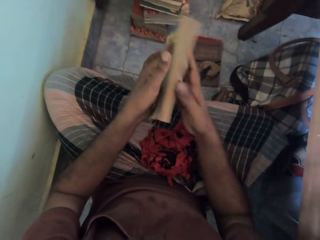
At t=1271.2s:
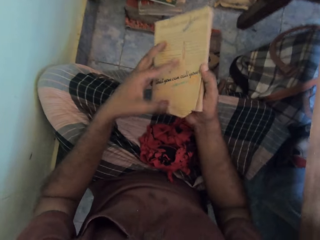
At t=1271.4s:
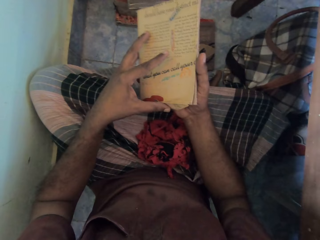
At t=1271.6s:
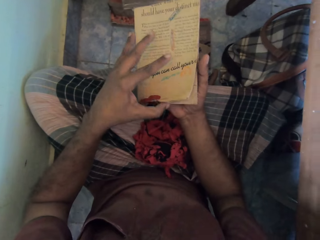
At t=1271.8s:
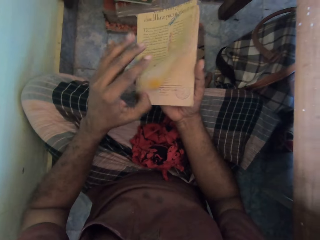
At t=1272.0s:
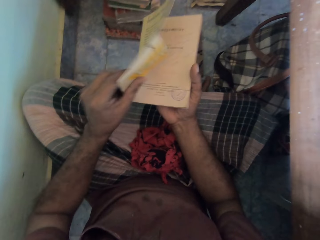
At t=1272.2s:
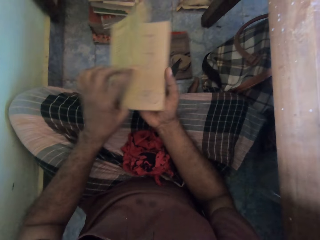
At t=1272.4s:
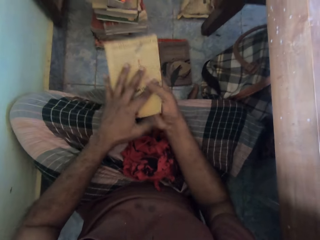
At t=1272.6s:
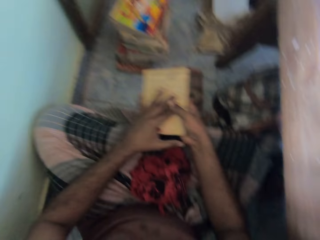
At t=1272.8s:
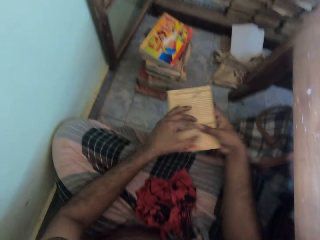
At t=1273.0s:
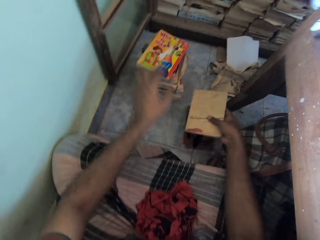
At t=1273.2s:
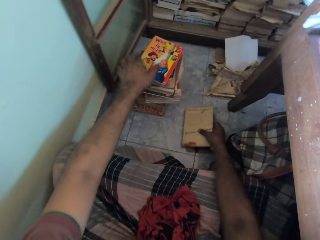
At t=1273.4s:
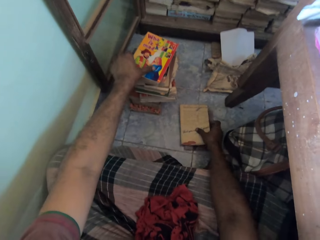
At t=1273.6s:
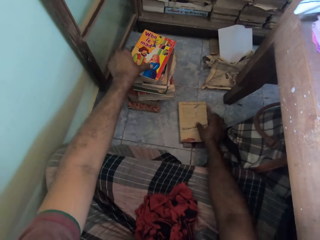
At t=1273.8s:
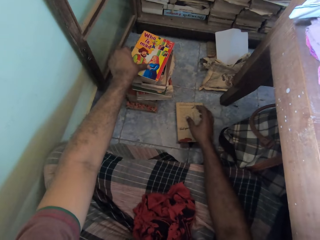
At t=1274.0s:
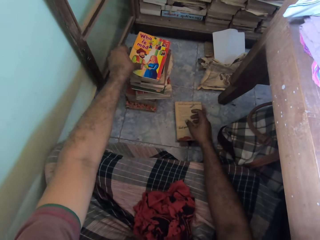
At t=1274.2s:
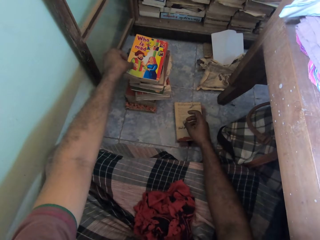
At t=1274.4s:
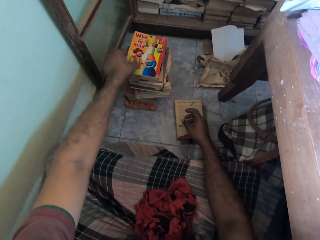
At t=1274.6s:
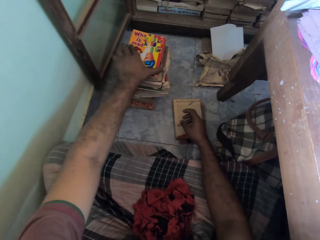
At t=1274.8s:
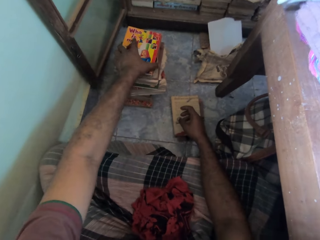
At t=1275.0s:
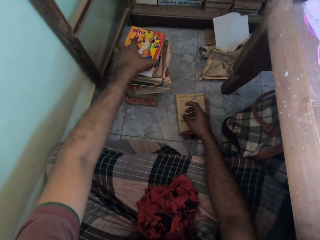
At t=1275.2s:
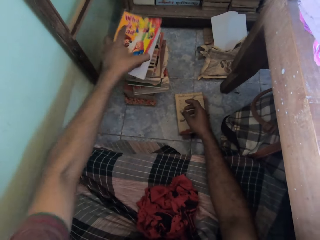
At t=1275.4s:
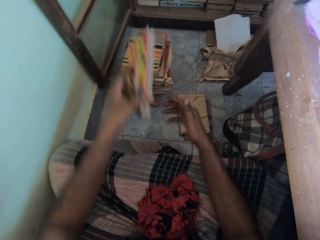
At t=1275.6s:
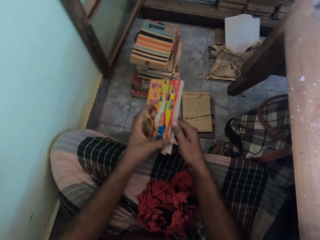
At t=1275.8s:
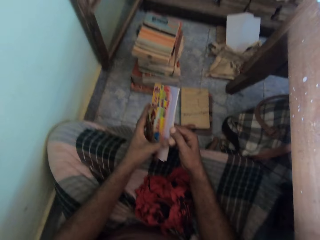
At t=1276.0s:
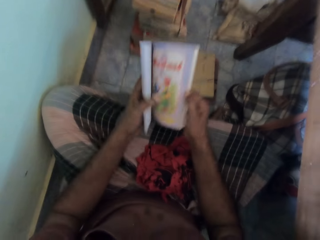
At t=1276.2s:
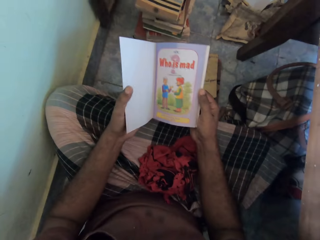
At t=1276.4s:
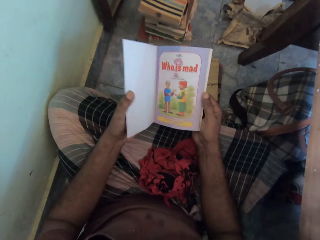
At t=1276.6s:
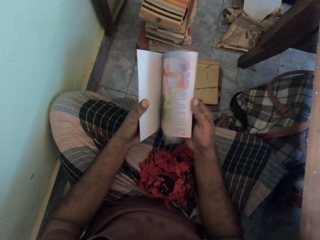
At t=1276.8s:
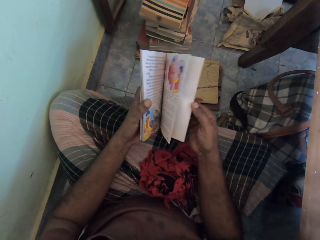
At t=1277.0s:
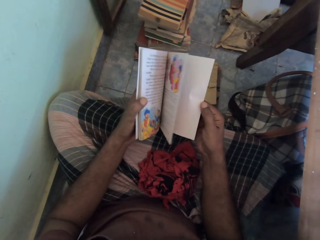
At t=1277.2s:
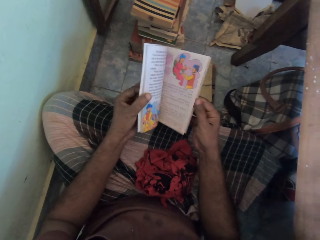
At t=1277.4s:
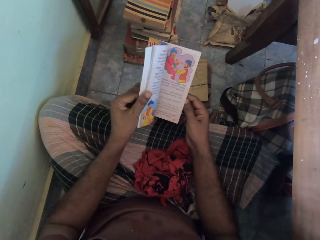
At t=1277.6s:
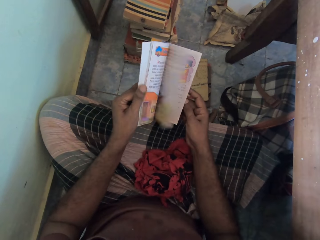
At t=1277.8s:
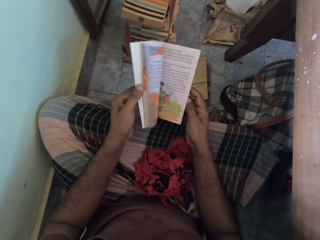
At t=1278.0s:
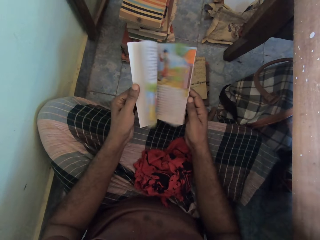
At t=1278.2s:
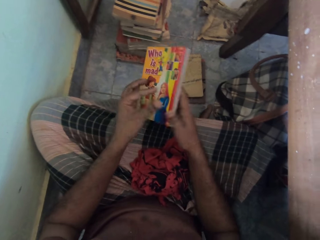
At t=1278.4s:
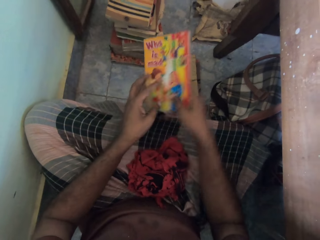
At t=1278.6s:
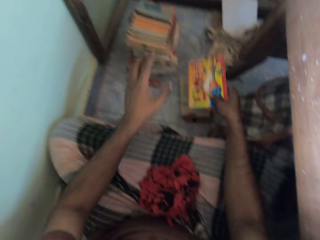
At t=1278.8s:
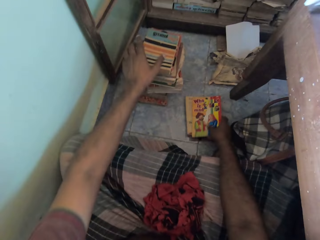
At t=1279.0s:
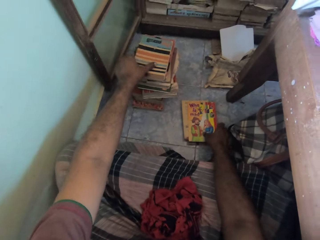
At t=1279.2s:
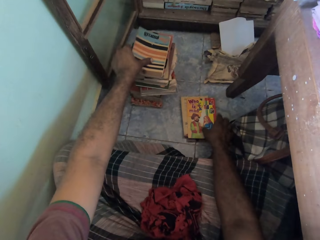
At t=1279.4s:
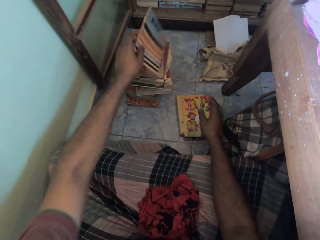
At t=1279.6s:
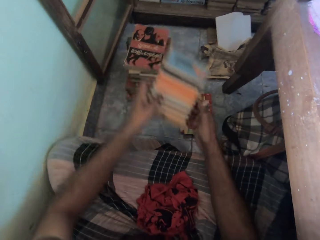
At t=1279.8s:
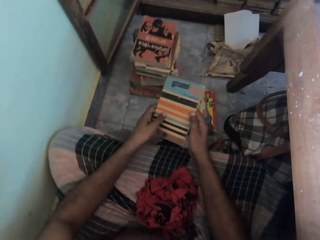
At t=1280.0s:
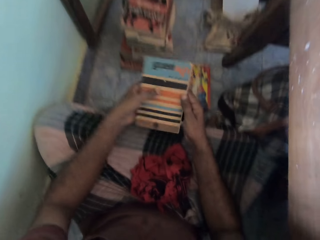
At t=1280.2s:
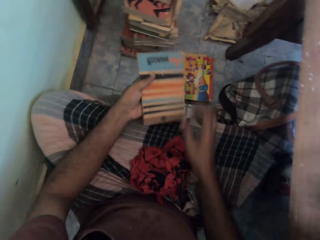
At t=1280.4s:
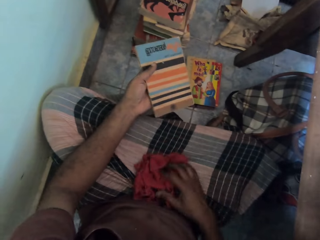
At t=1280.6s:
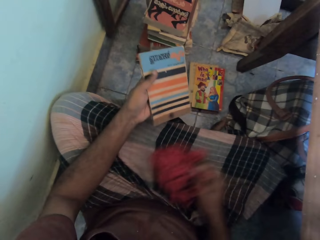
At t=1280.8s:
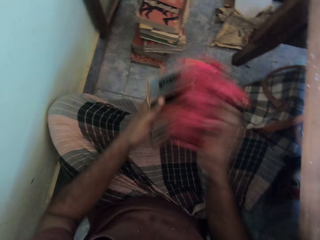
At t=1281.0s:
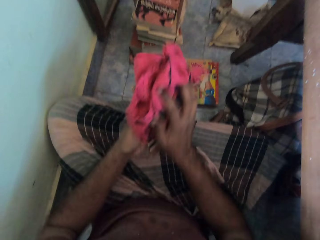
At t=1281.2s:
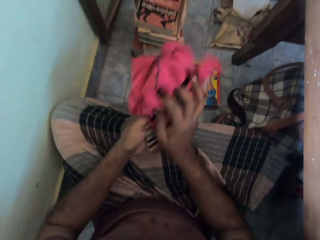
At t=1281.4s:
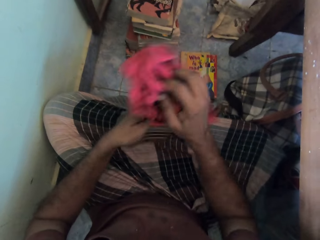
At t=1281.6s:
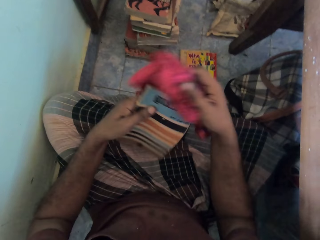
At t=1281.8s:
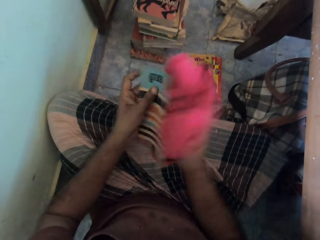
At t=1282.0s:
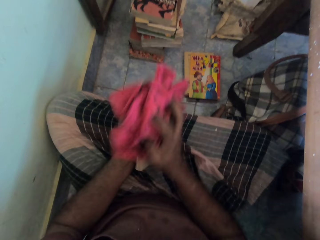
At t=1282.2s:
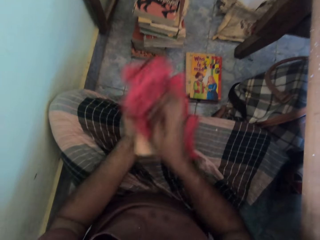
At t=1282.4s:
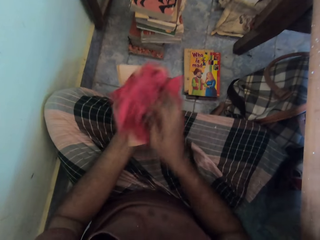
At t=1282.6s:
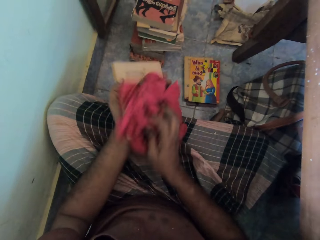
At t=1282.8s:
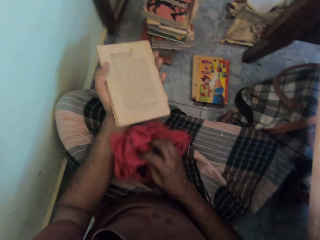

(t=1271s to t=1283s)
The camera wearer holds the book with both hands. He places the book on the ground with his right hand. He picks a book from the stack of books with his left hand. He flips through the book with his hands. He places the cloth on his legs with his right hand. He places the book on the floor. He picks a book from the stack of books with his left hand. He holds the book with his hands. He picks the cloth from his legs with his right hand. He dusts the book in his left hand with the cloth in his right hand.

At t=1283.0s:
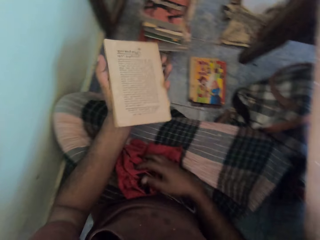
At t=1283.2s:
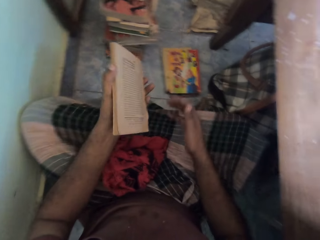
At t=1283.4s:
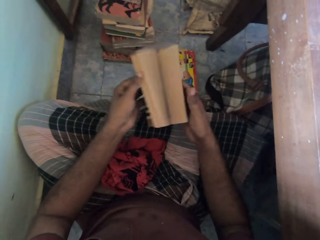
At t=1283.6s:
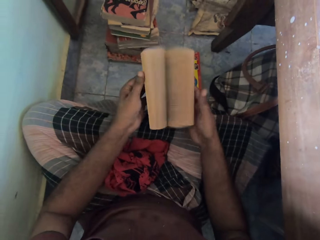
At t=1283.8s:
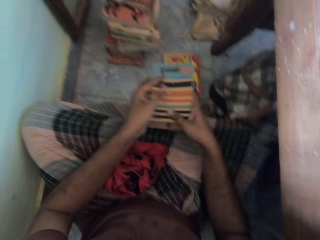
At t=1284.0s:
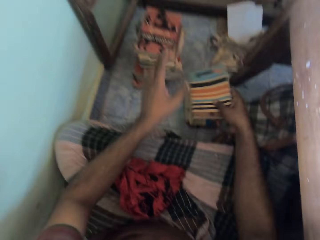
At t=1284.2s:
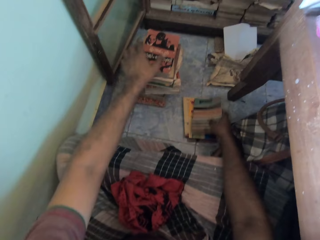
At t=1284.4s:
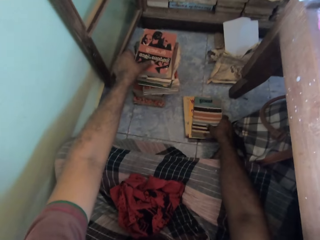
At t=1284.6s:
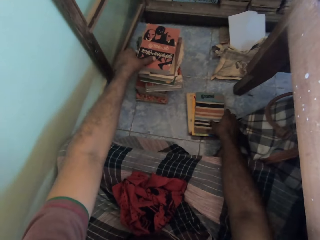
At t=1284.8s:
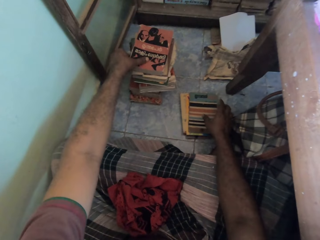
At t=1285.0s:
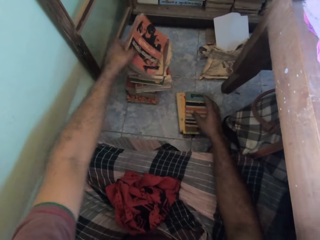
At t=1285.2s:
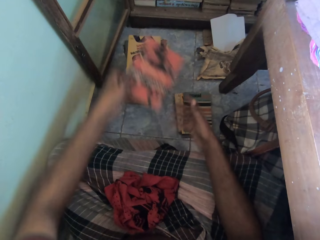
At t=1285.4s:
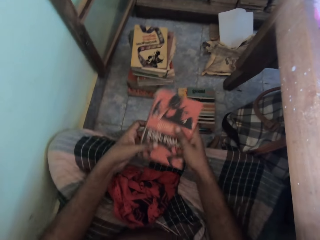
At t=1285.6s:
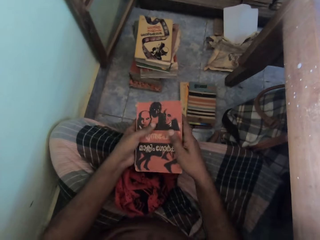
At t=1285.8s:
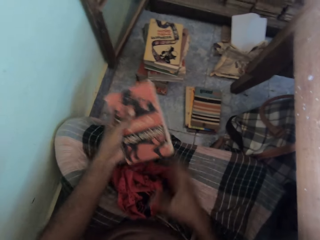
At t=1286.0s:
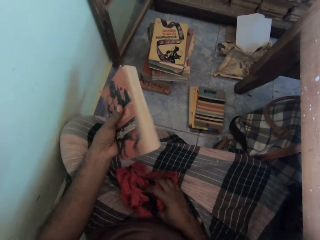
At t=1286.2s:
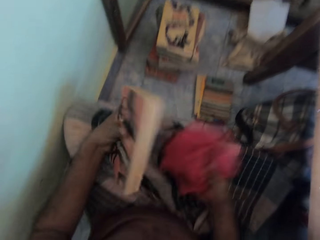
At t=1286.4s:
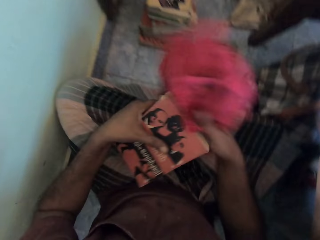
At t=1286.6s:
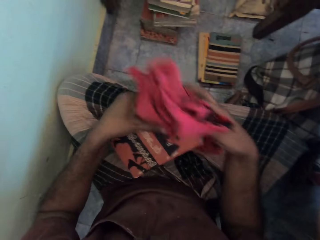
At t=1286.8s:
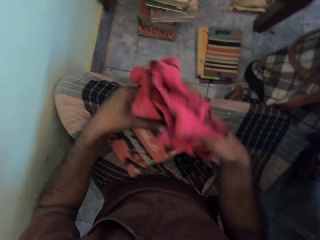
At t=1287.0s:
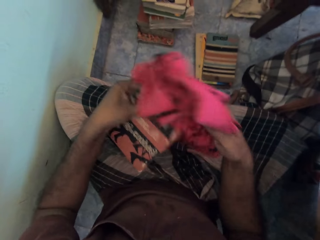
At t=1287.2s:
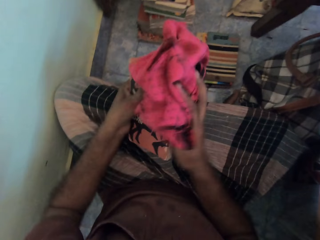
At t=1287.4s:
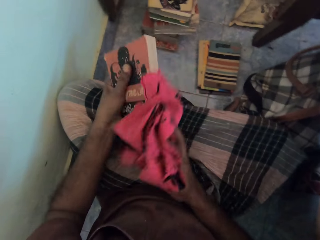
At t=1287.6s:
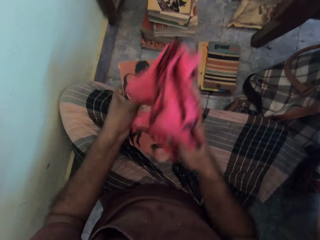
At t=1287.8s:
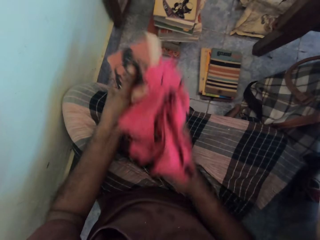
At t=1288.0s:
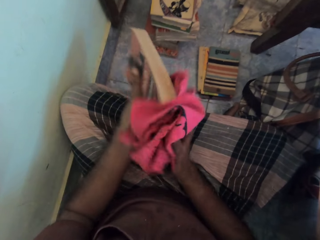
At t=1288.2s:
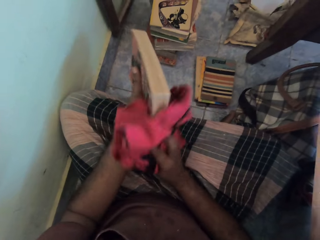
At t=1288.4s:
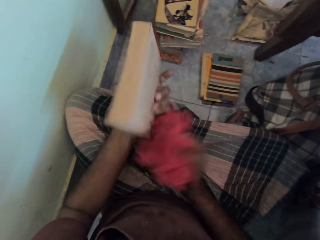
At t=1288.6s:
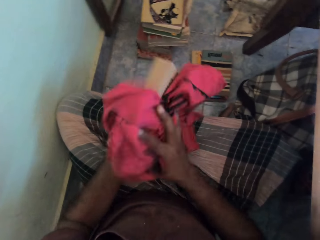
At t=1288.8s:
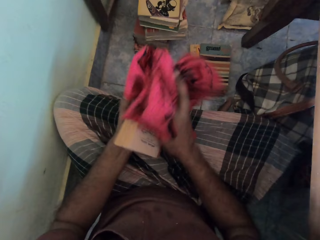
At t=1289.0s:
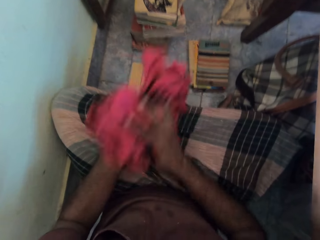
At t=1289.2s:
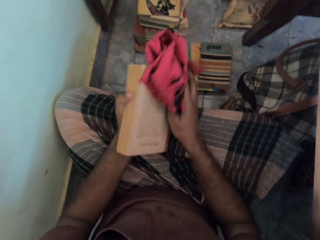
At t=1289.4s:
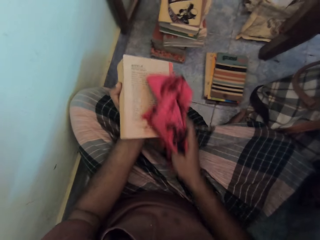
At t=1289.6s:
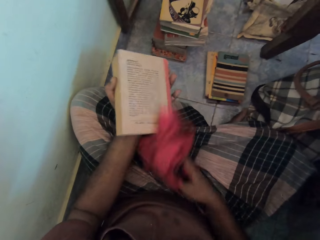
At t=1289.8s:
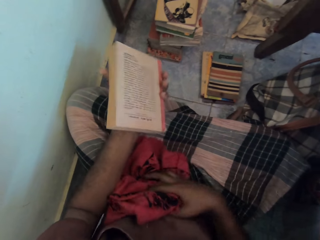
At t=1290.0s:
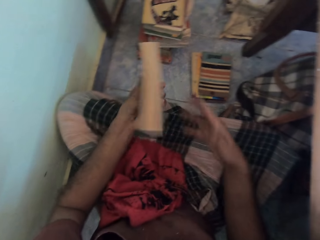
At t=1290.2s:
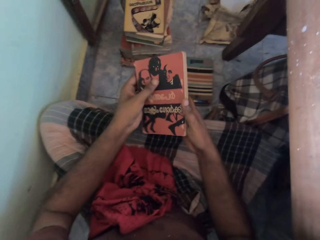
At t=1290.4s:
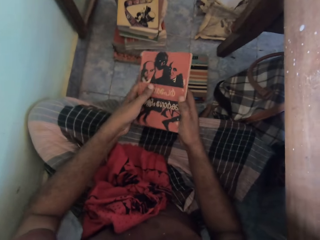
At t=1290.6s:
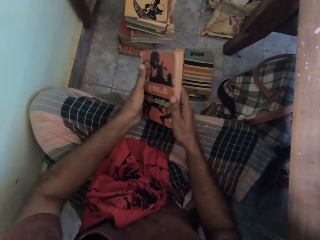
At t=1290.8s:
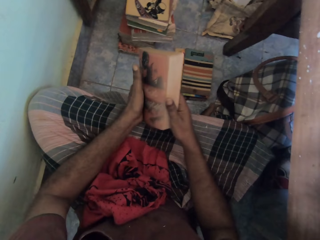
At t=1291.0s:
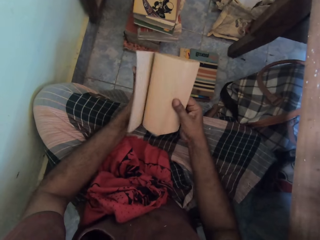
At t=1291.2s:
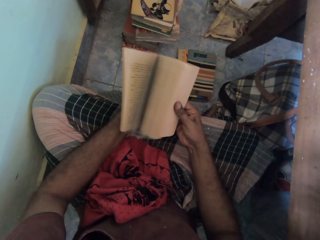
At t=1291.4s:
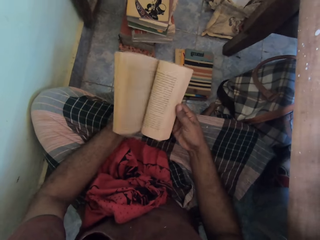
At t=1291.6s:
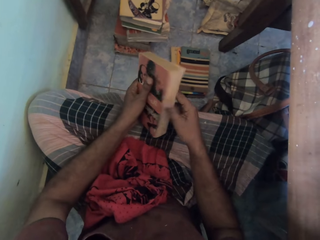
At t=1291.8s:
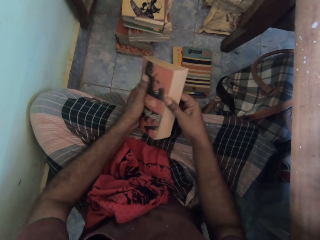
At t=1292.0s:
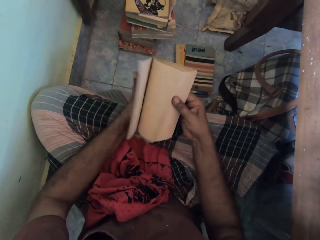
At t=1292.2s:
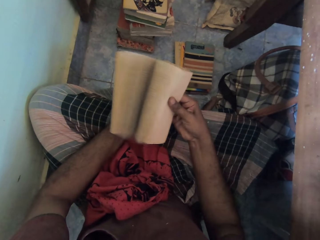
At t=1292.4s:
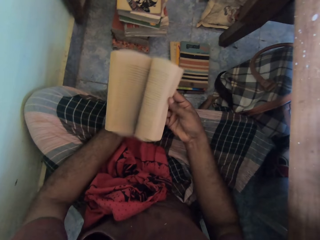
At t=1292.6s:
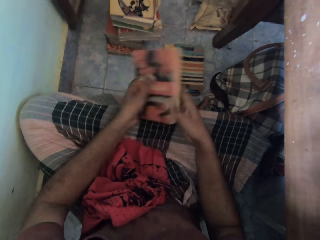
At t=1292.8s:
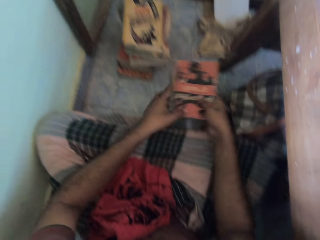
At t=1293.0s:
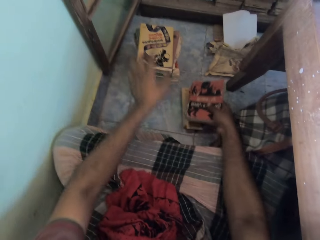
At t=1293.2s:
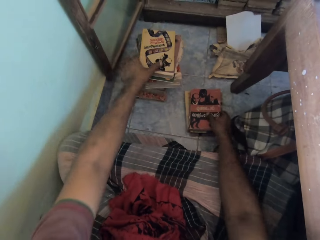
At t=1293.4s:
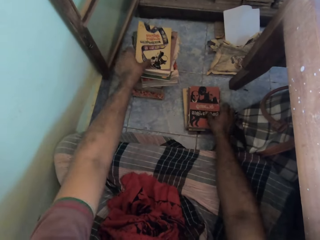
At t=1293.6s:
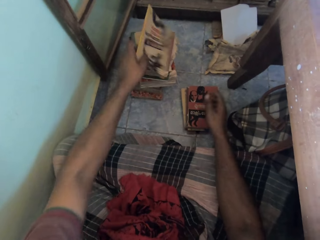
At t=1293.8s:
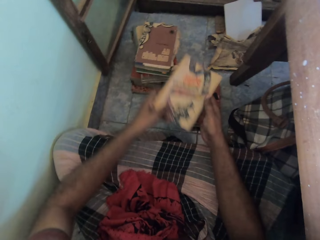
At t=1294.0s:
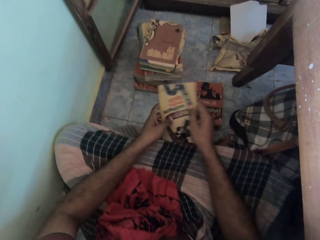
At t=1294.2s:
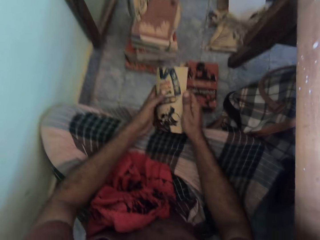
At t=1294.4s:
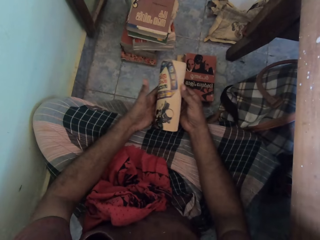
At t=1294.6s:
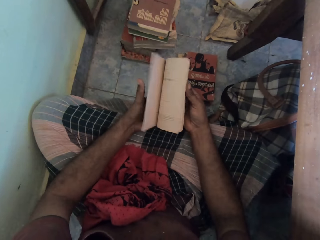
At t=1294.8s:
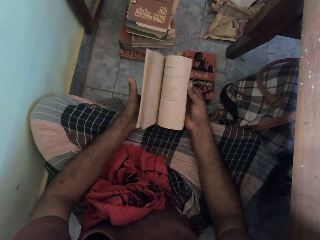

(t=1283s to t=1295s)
The camera wearer places the cloth on his legs with his right hand. He flips through the book with his left hand. He places the book on the ground on other books with his right hand. He picks a book from the stack of books with his left hand. He picks the cloth from his legs with his right hand. He dusts the book in his left hand with the cloth in his right hand. He places the cloth on his legs with his right hand. He flips through the book with his right hand. He places the book on the ground on other books with his right hand. He picks a book from the stack of books with his left hand. He flips through the book with his hands.
